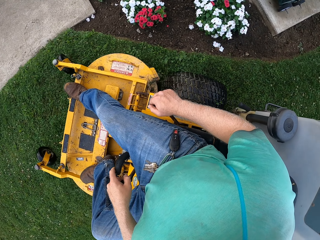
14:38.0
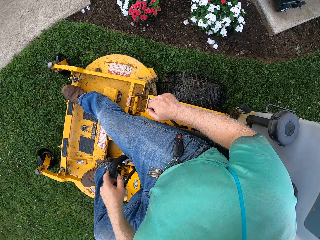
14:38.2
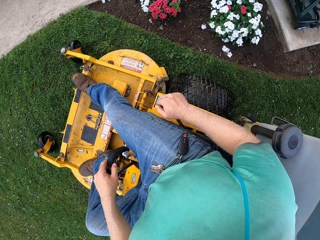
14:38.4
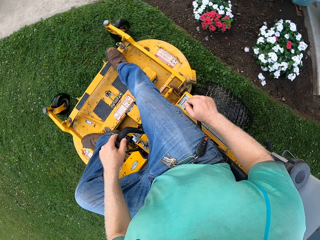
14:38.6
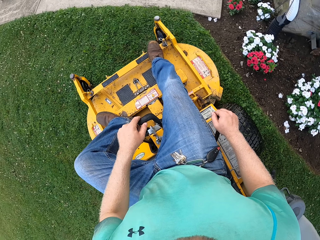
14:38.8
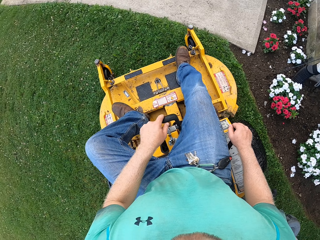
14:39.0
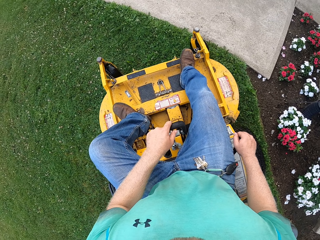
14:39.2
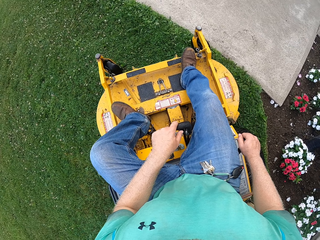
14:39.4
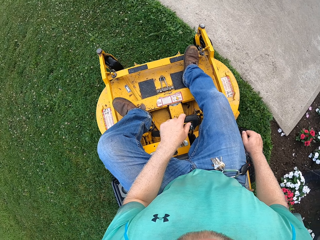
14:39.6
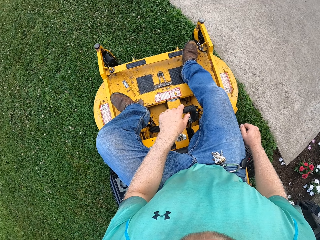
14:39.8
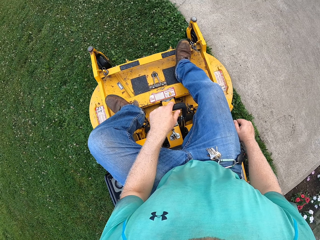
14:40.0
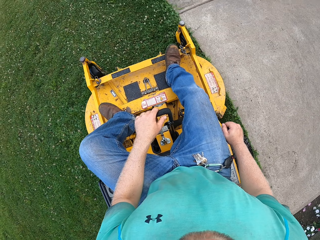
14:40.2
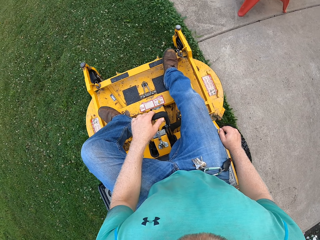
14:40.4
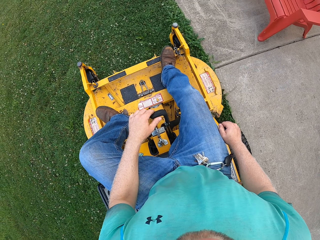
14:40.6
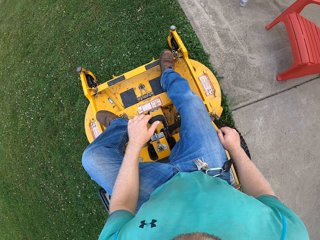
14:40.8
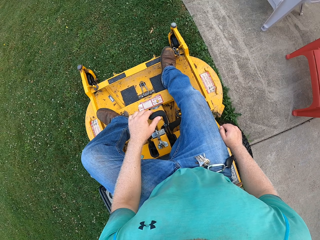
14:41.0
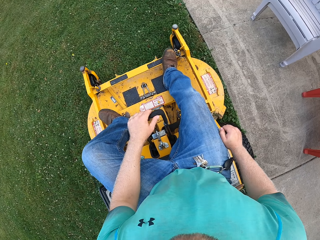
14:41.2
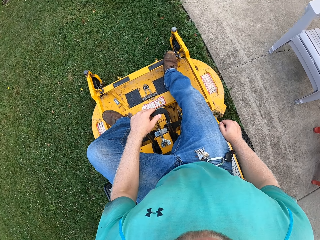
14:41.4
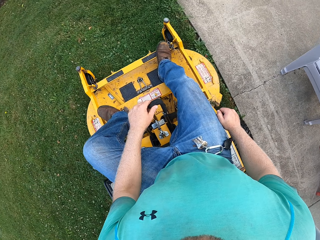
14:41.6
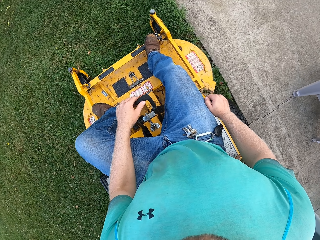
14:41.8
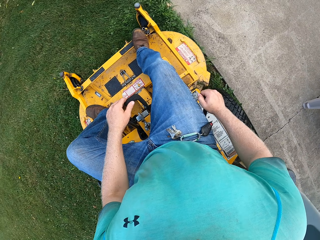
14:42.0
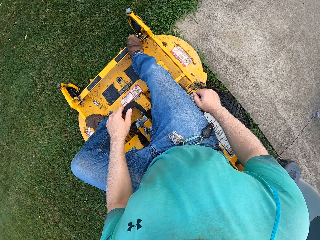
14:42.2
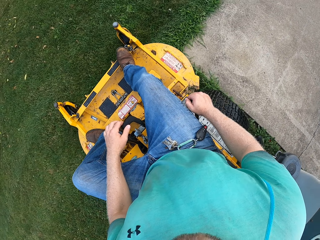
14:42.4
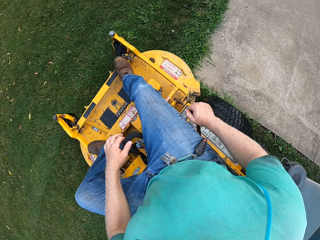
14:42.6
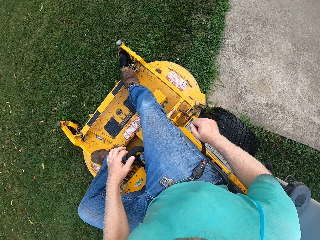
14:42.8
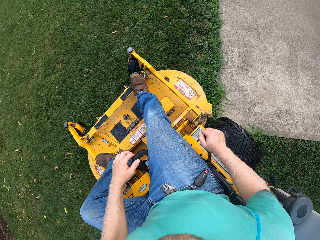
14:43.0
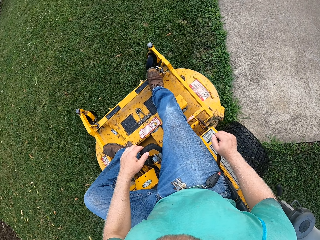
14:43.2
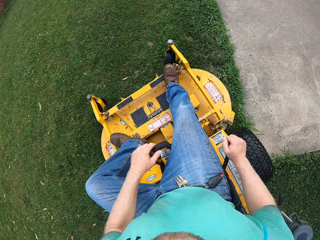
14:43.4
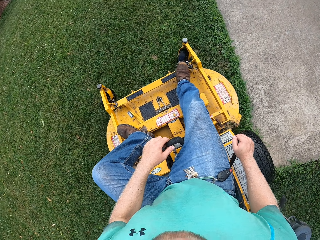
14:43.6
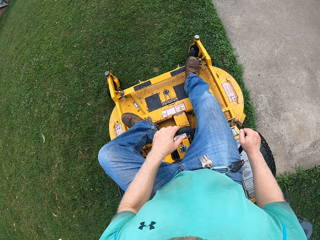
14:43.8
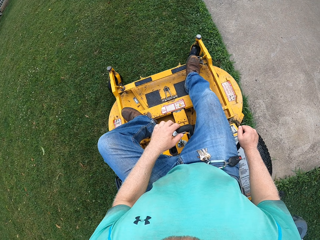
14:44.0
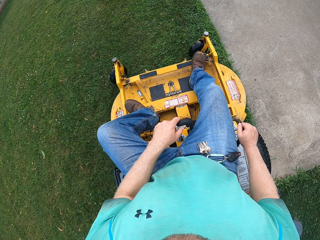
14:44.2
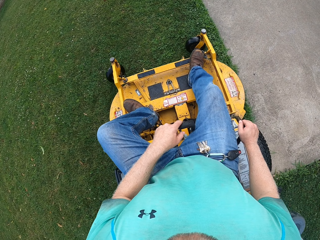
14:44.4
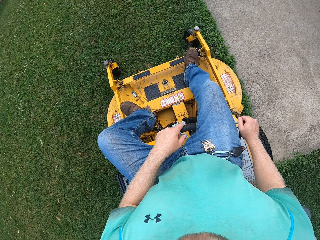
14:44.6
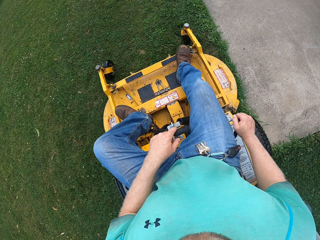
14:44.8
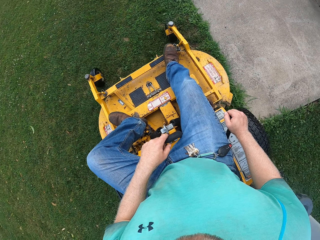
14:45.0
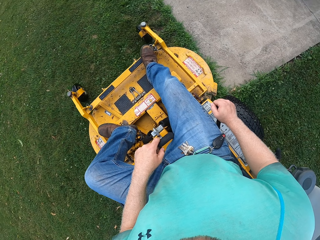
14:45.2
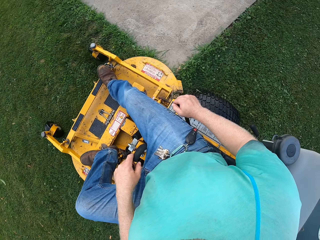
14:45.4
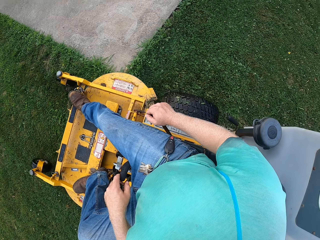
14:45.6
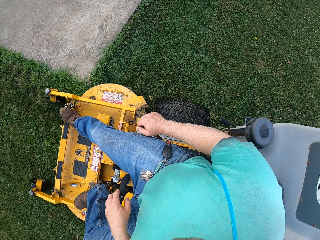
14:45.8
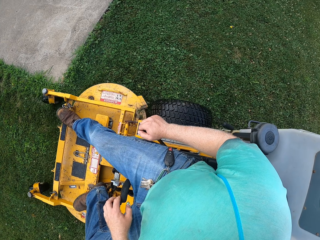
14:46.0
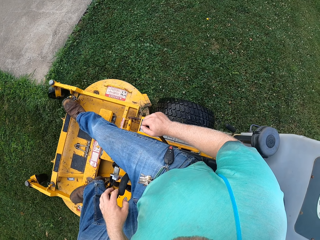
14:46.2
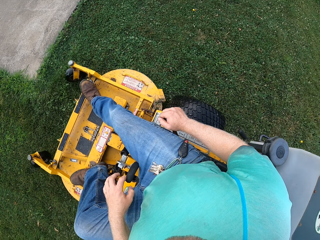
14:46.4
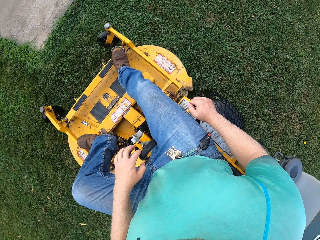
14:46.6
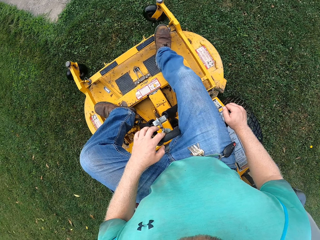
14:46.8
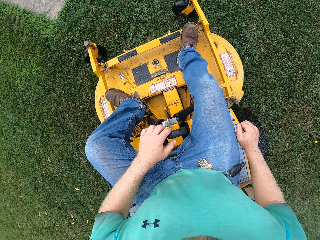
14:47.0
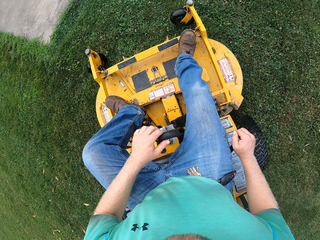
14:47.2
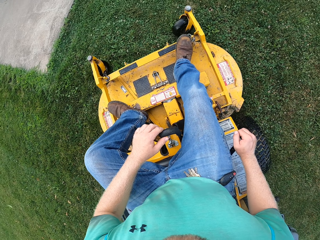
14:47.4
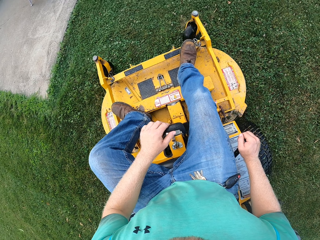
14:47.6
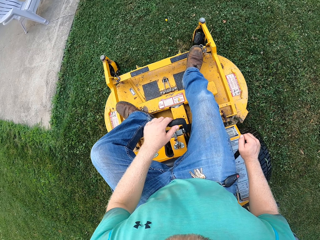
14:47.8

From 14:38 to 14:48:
The camera wearer operates the grass cutting machine. They operate the grass cutting machine again.

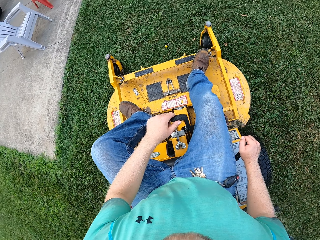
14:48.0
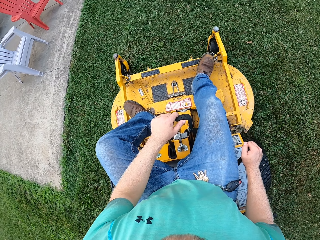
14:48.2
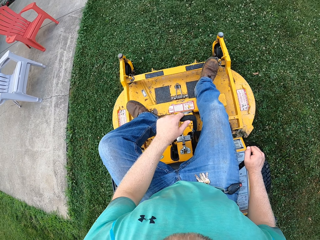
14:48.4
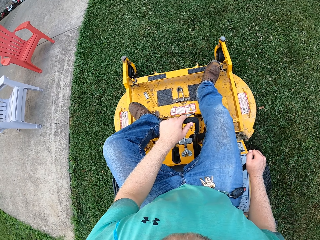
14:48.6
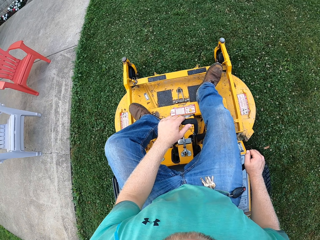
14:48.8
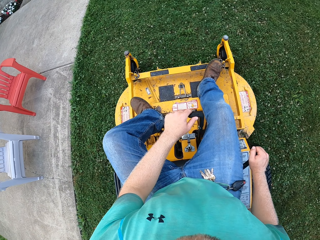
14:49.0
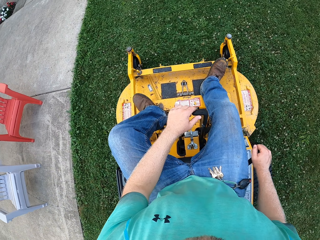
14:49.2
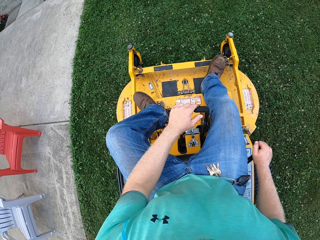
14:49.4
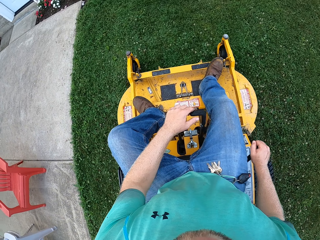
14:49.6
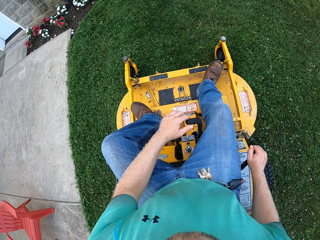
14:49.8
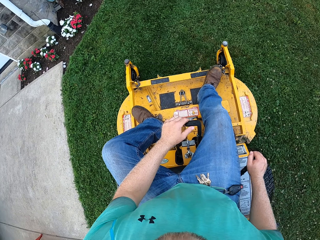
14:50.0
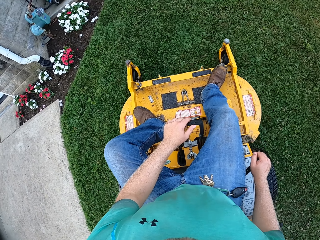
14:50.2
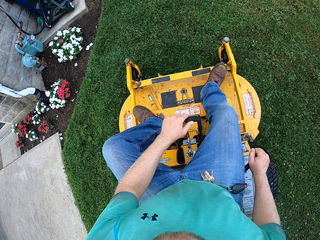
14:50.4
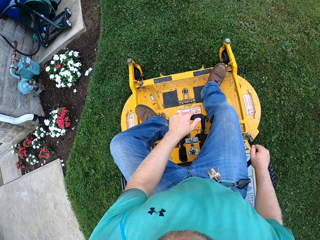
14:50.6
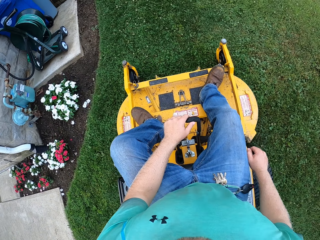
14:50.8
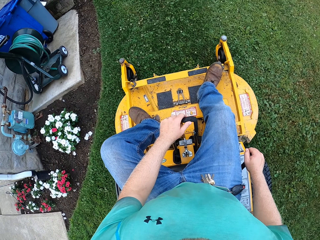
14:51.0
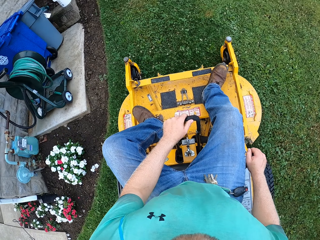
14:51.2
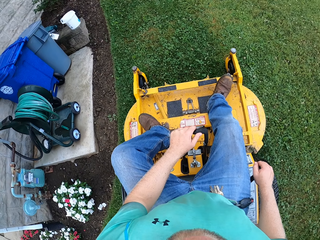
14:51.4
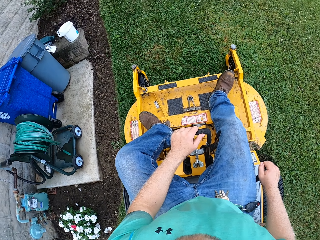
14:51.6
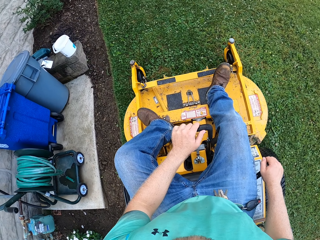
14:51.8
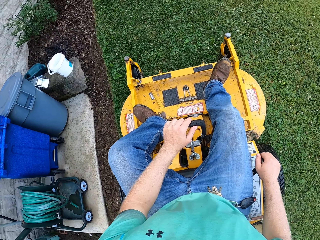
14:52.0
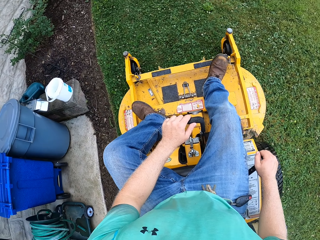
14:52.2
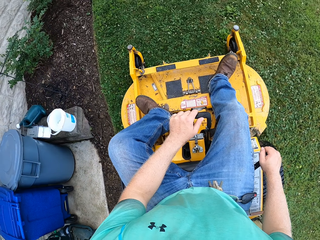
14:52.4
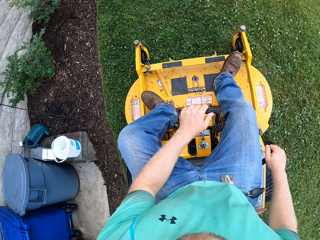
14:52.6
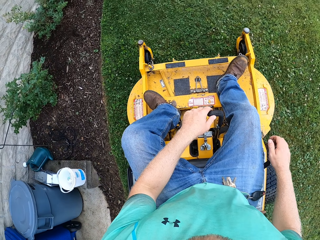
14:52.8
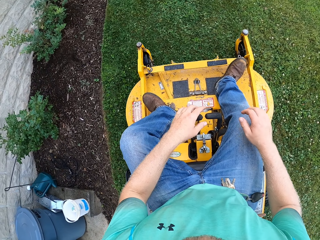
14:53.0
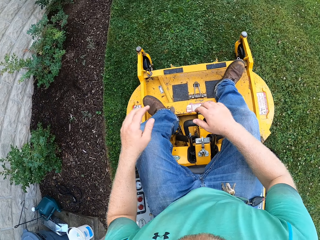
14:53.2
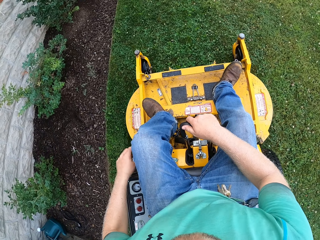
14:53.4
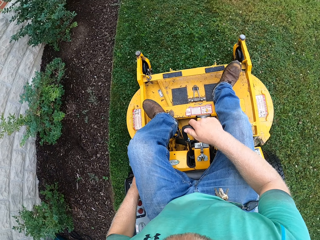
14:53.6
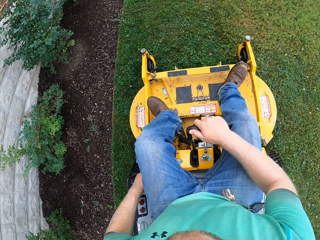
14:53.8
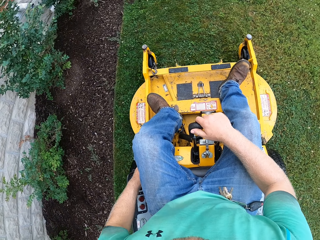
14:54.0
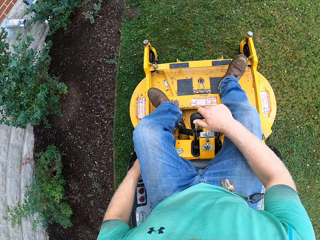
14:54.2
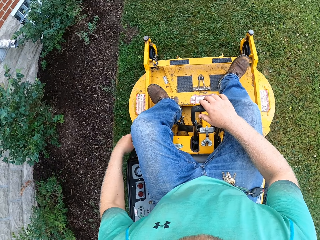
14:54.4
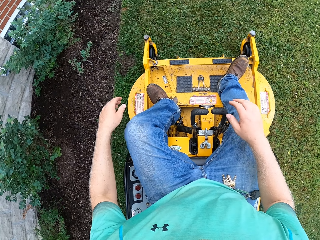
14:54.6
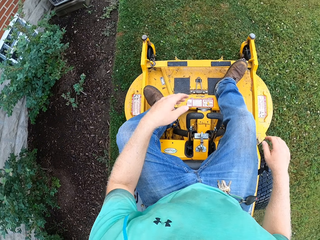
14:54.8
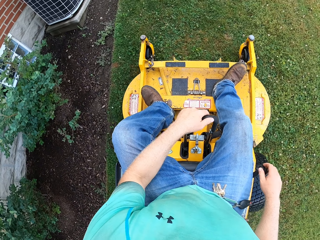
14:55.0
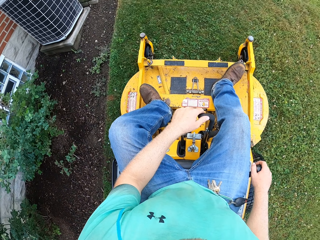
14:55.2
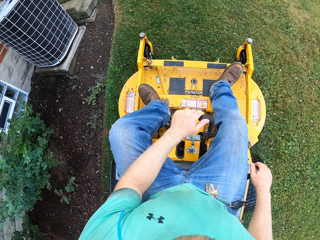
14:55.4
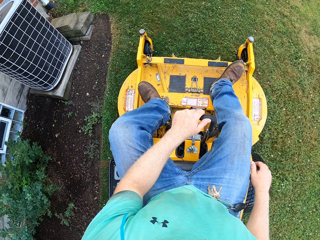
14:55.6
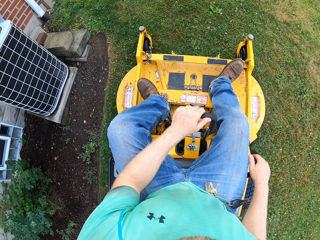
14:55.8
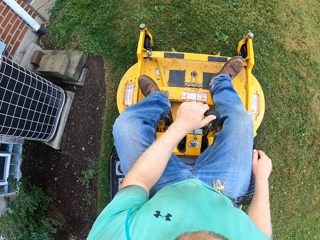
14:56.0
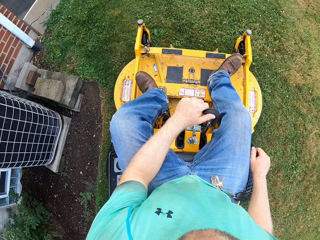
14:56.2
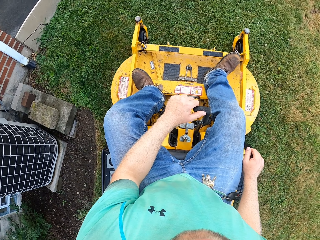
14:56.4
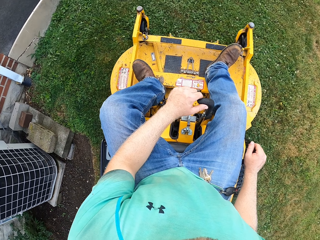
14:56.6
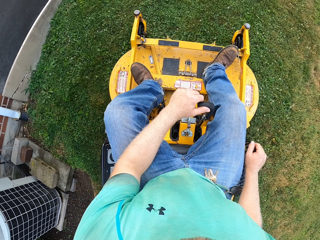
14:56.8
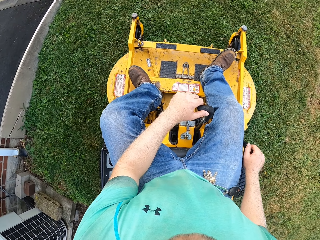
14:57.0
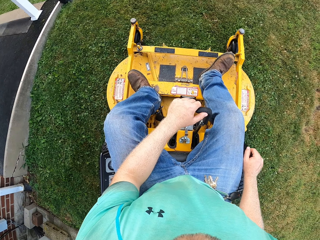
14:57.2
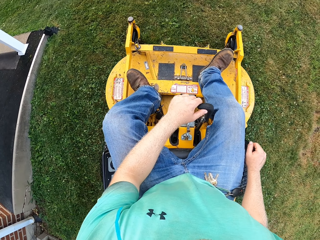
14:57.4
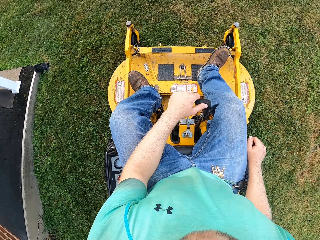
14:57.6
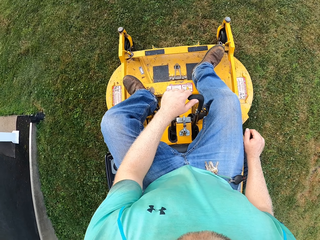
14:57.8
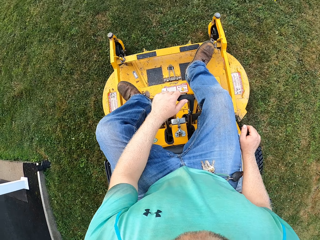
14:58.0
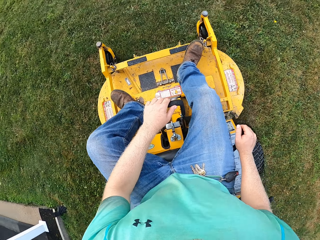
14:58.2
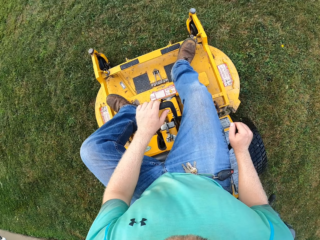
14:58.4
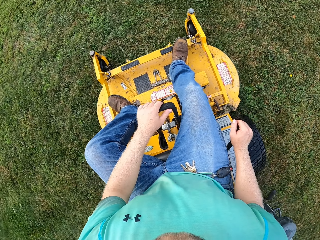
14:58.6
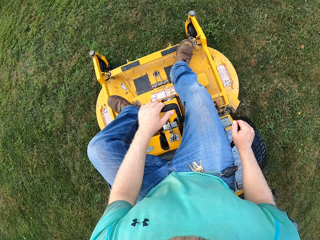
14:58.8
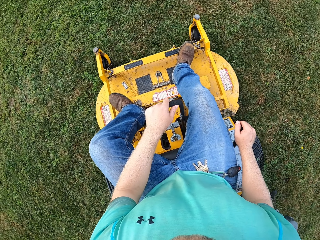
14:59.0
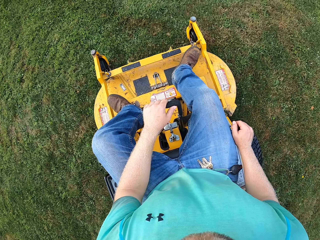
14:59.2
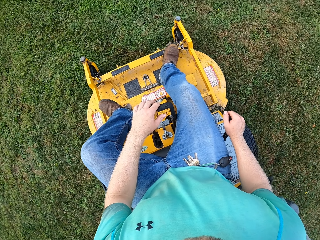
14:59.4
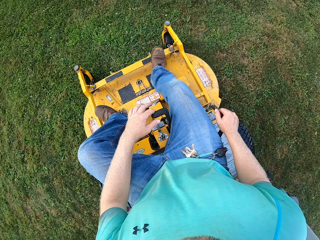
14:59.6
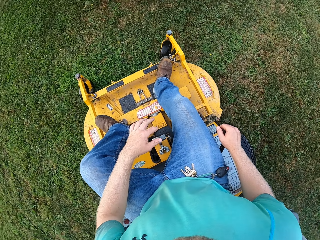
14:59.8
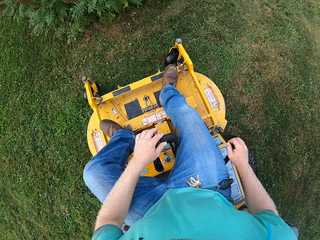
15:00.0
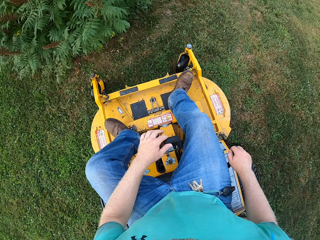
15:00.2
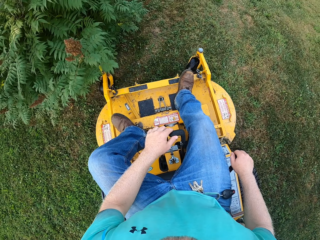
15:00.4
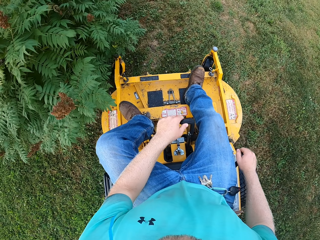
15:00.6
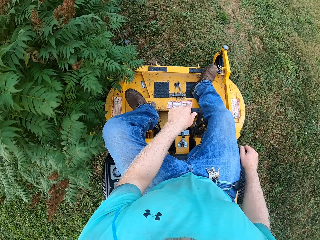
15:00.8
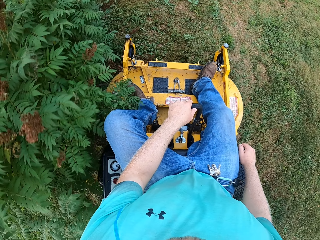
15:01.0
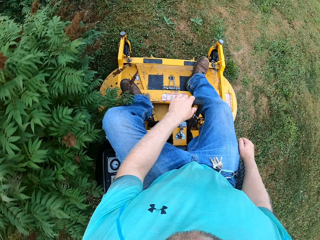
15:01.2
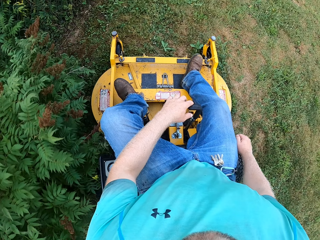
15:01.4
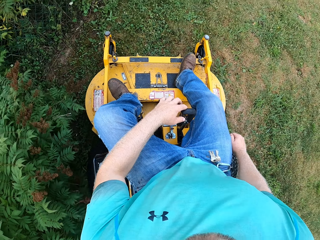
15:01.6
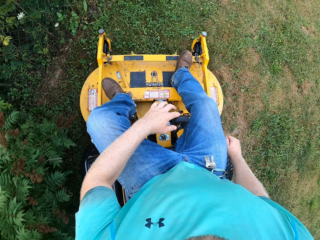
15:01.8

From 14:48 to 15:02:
The camera wearer adjusts both hands on the lawn mower tractor handle. They operate the grass cutting machine. They adjust both hands on the lawn mower tractor handle again. They operate the grass cutting machine repeatedly.
